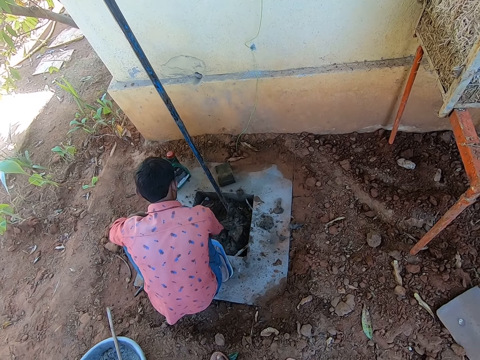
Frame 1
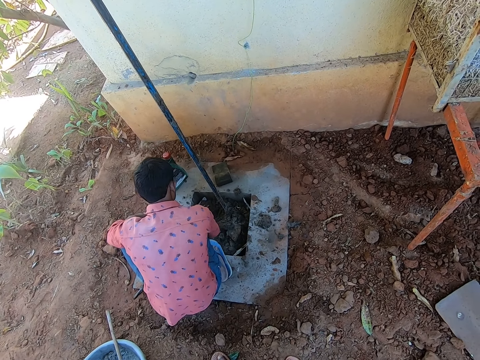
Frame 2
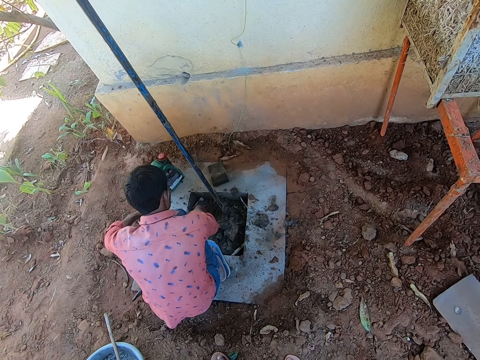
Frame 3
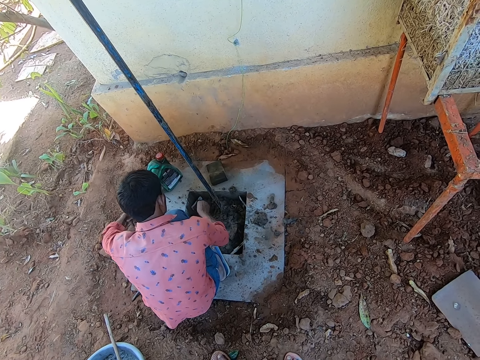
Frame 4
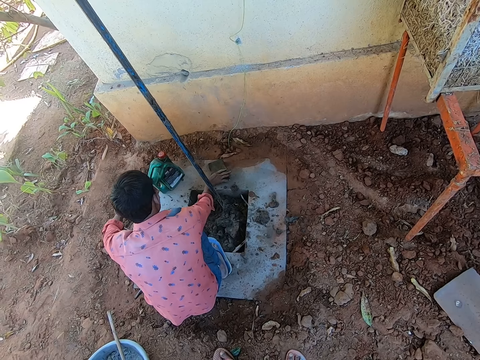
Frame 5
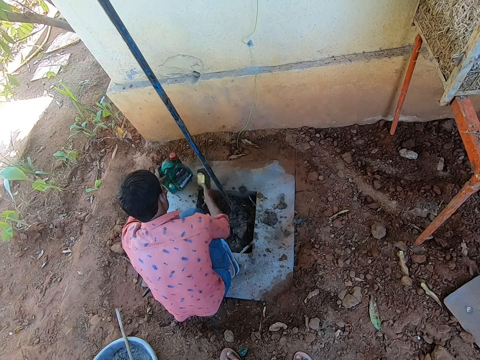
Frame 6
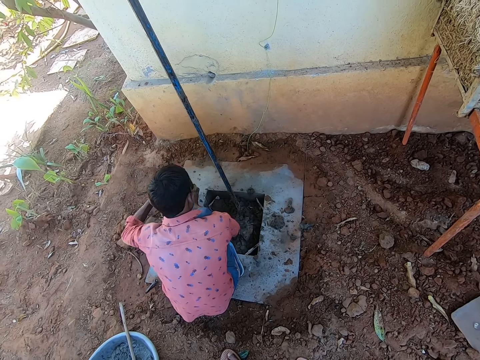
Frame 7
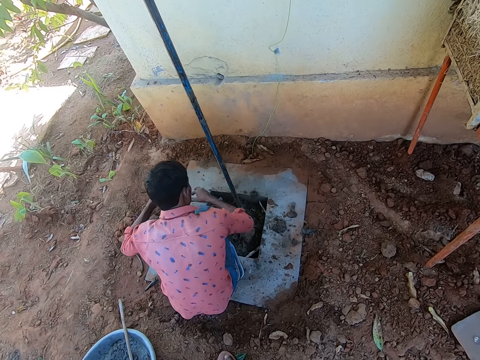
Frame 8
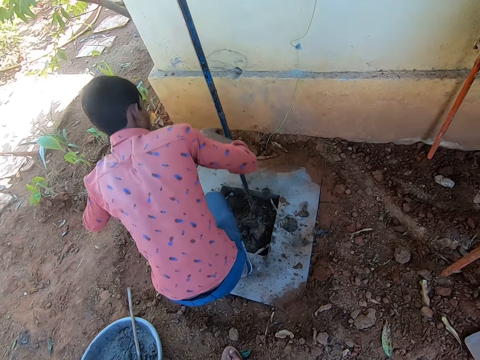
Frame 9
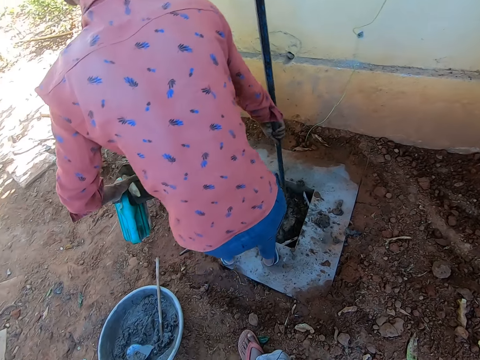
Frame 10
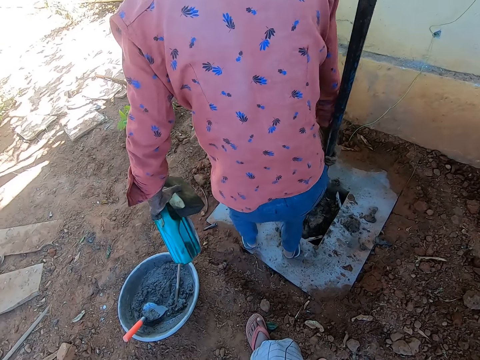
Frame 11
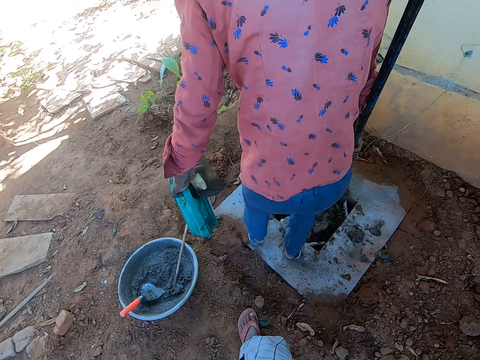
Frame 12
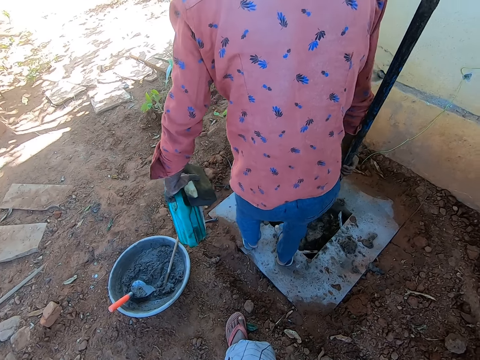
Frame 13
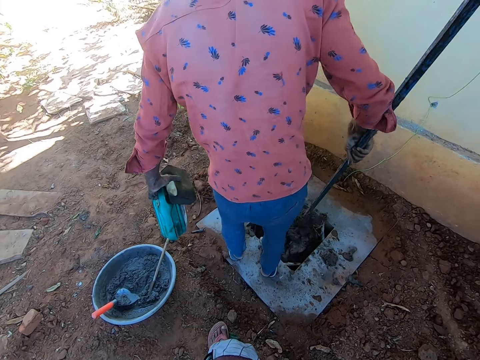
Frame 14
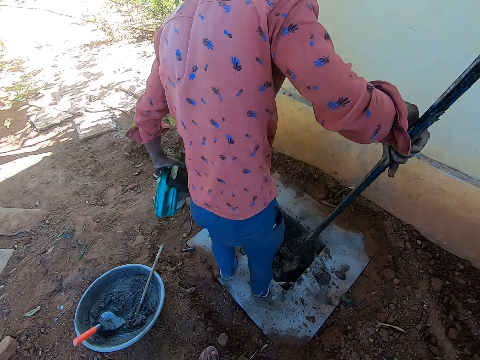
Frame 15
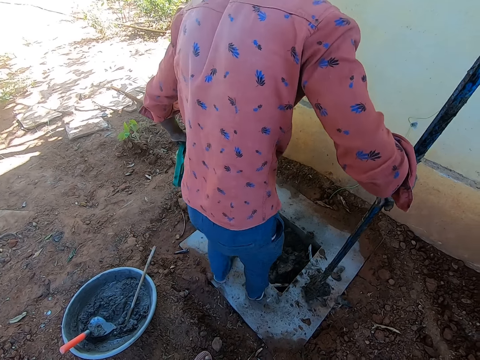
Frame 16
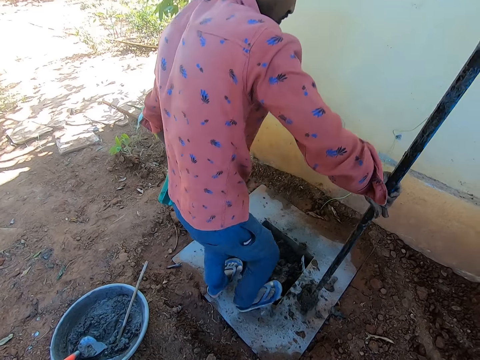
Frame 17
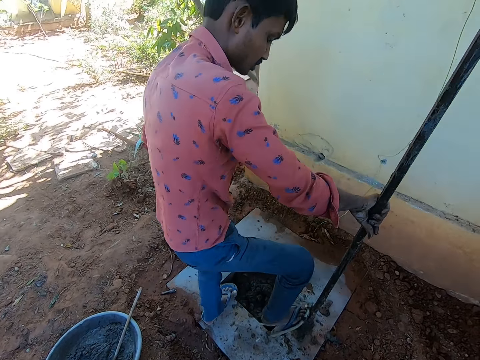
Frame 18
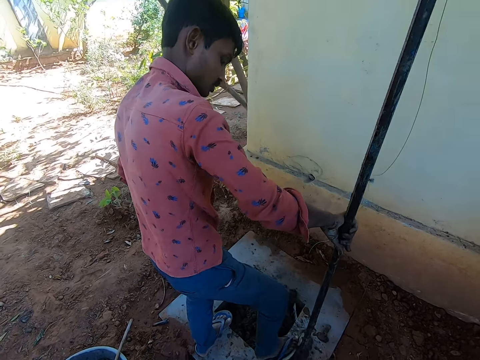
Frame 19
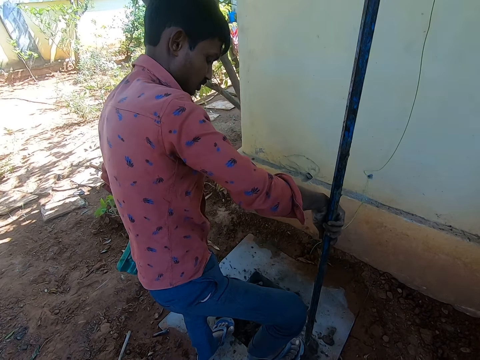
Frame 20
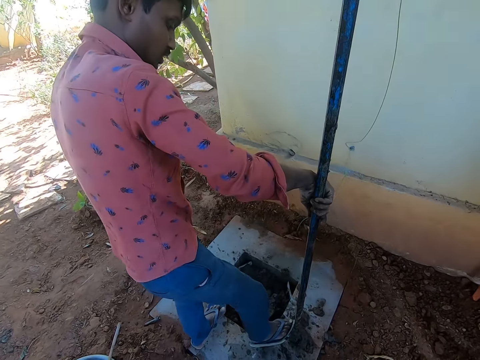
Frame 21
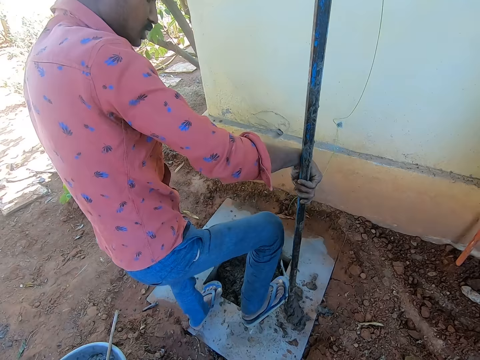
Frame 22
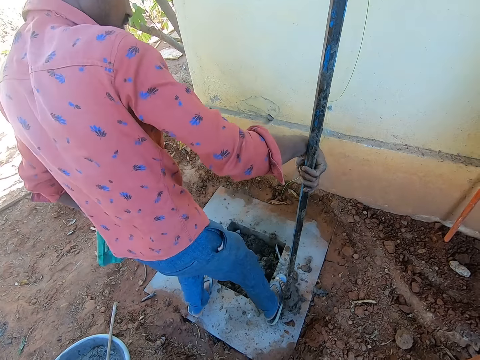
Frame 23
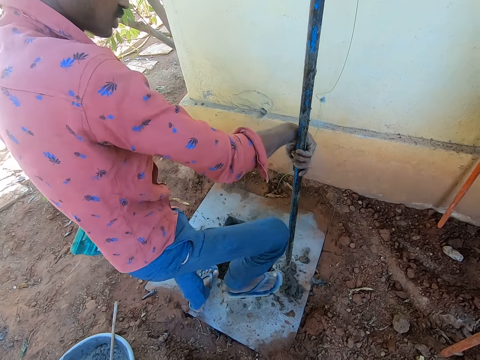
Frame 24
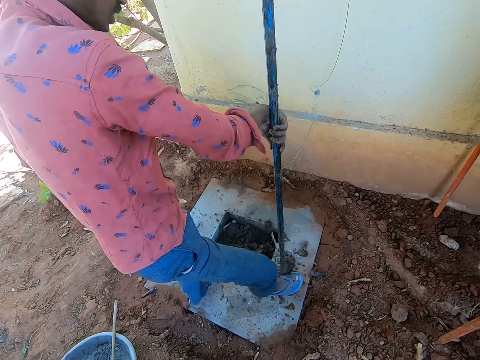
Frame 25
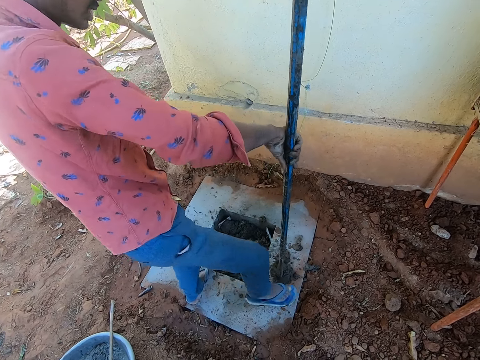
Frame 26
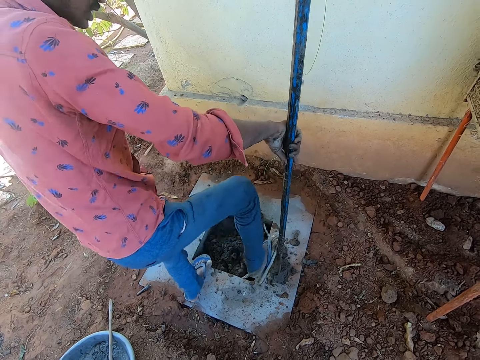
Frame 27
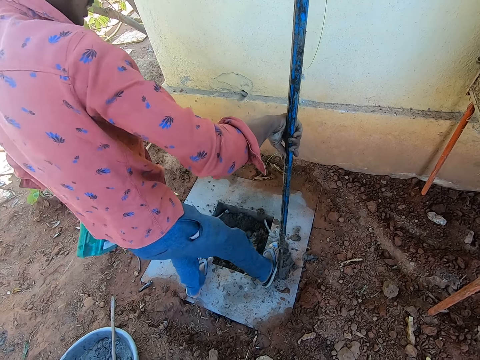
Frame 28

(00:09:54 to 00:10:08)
A man picks up wood from the ground. He picks up a bottle from the ground. The man puts the wood on the left hand. The man removes the crowbar from the manhole. The man removes soil from the crowbar with his right leg.

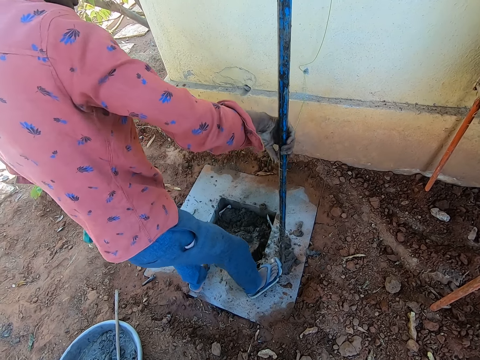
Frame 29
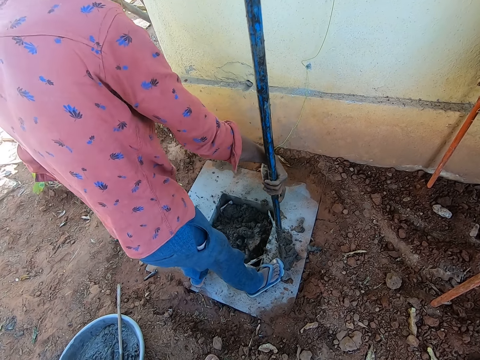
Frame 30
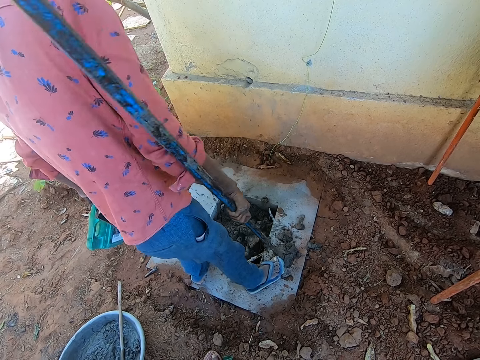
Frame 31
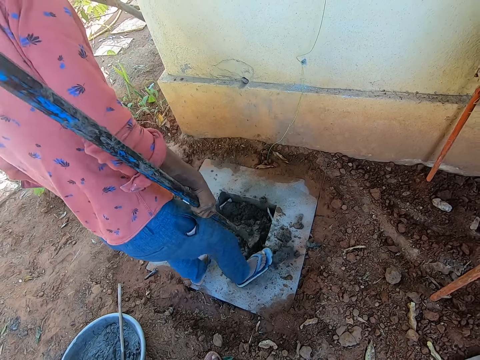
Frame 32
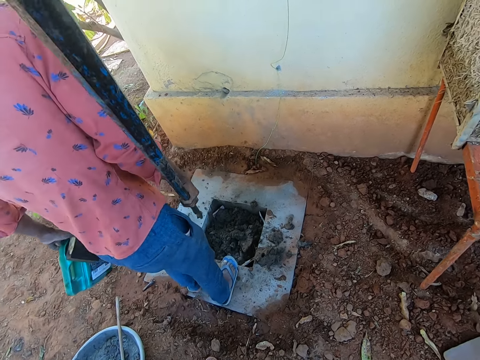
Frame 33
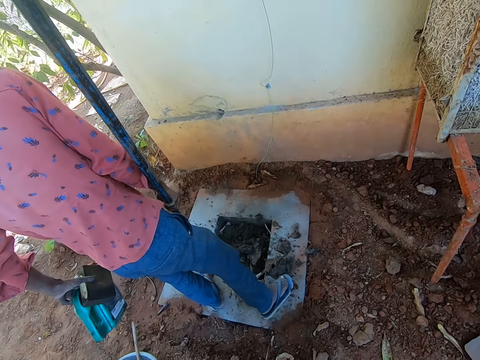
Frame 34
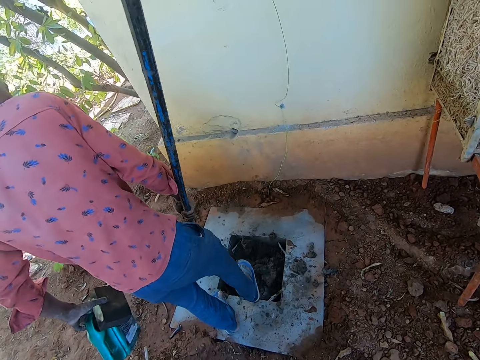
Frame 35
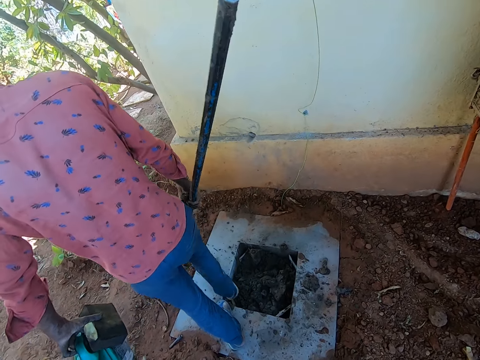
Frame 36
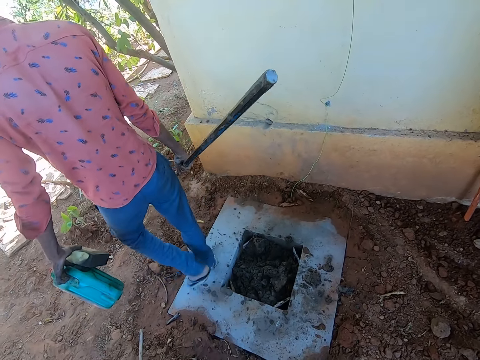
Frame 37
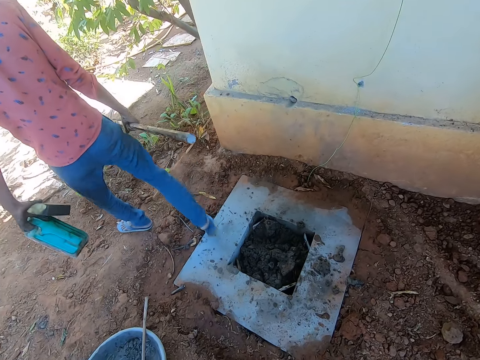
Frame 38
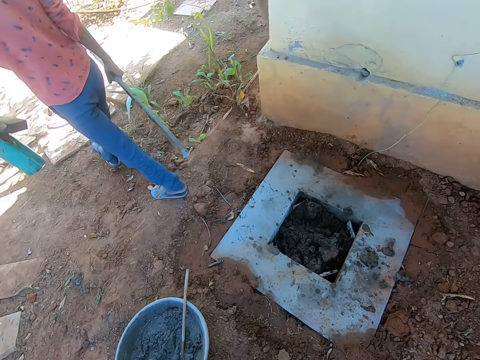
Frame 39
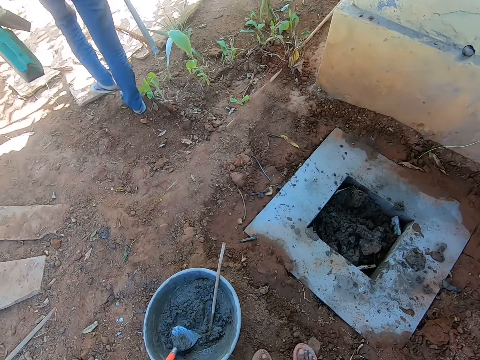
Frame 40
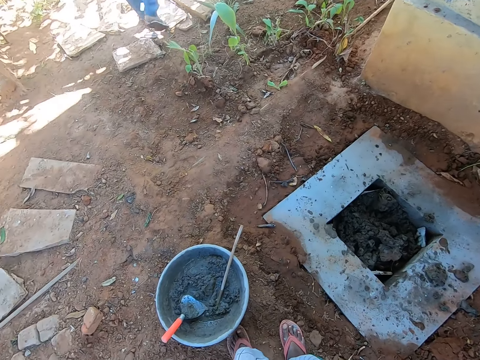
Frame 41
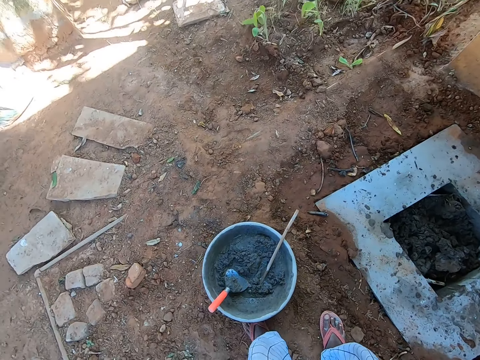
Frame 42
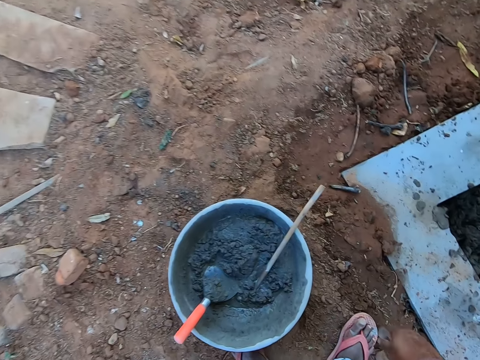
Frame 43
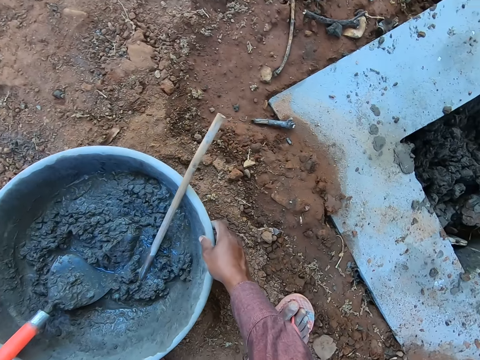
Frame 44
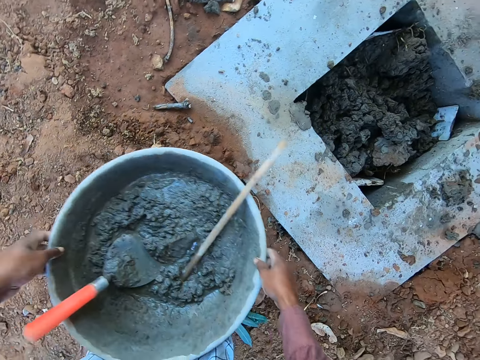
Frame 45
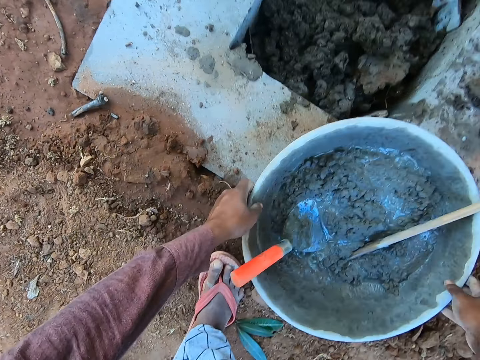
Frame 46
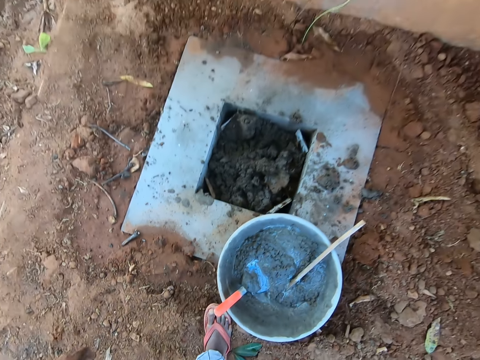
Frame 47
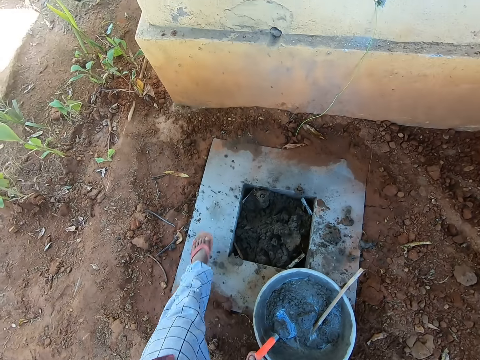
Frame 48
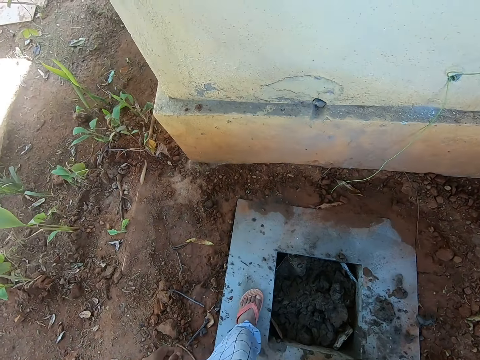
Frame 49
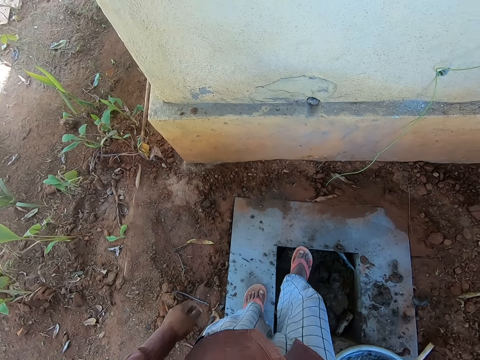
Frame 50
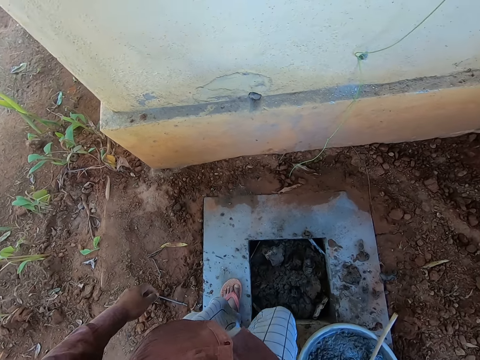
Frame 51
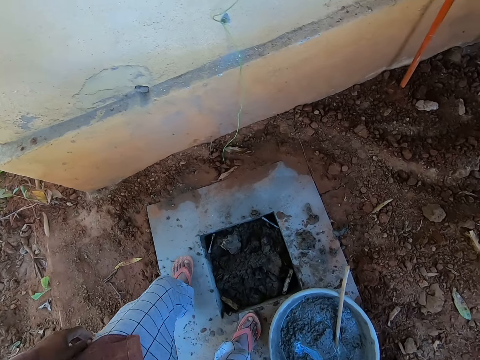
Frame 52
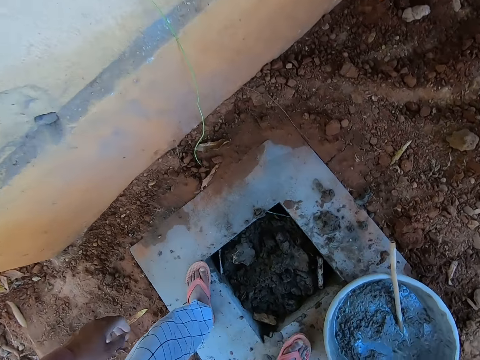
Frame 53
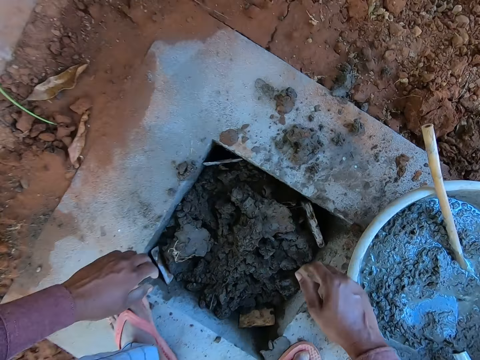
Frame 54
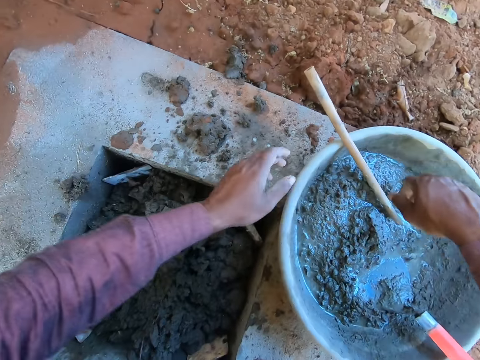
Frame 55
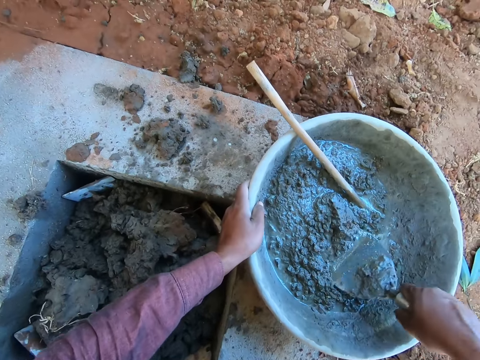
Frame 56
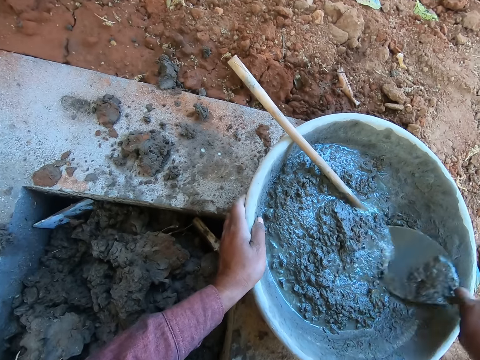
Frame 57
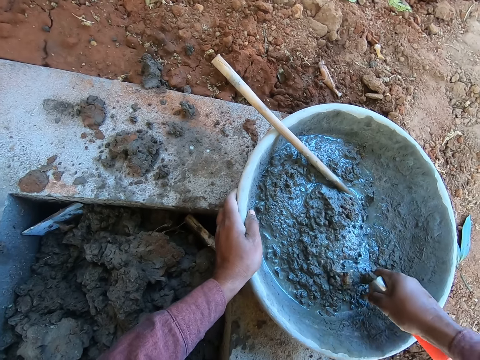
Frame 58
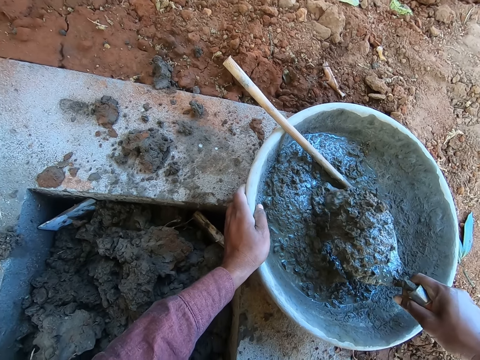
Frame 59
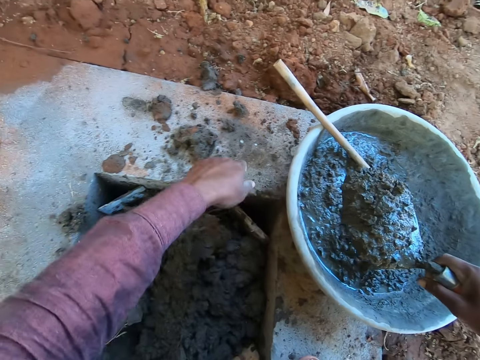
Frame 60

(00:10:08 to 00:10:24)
The man responds to the camera wearer. The man lifts the claw bar. The man pushes soil in the manhole. The man walks away. The camera wearer looks around the ground. They pick up a mortar pan. They place the tray on the manhole. They step on the manhole. They move a board by leg. They bend down. They take a trowel. They scoop slab or mortar with the trowel.
